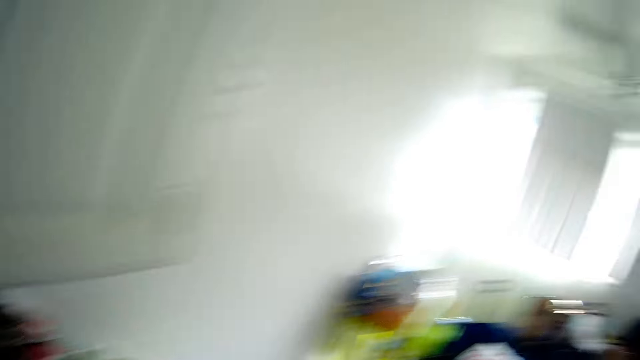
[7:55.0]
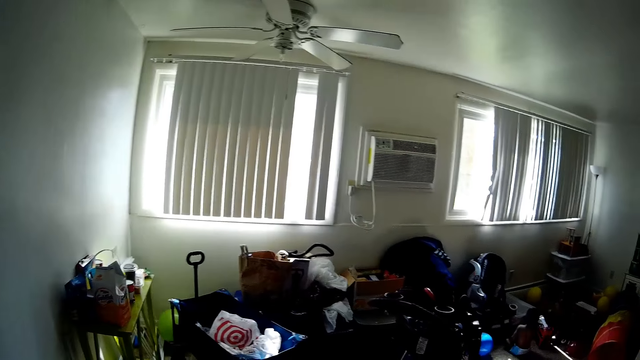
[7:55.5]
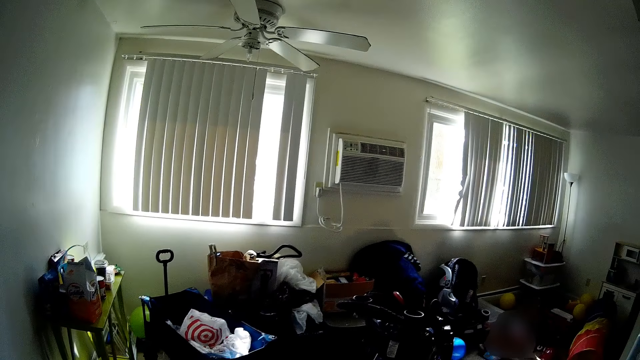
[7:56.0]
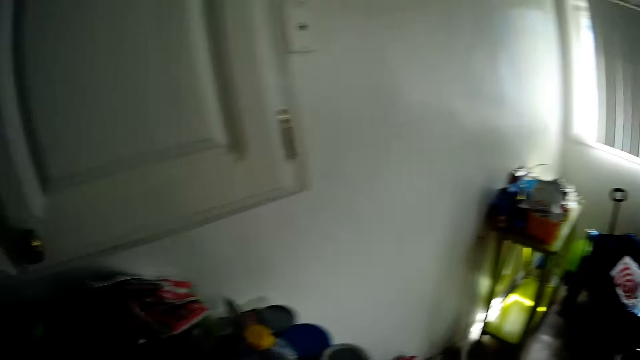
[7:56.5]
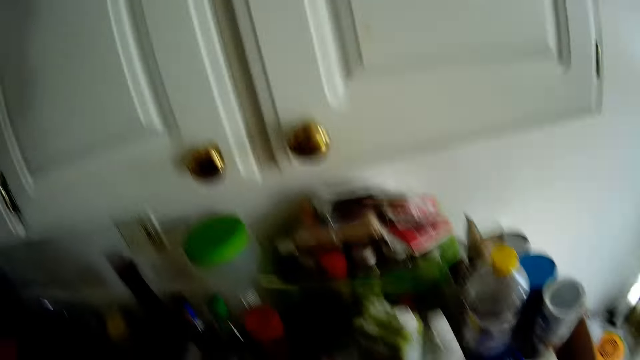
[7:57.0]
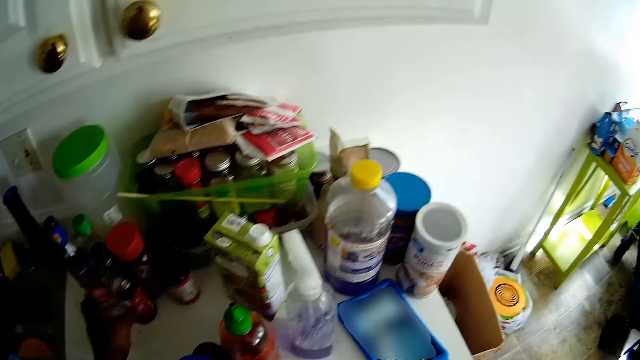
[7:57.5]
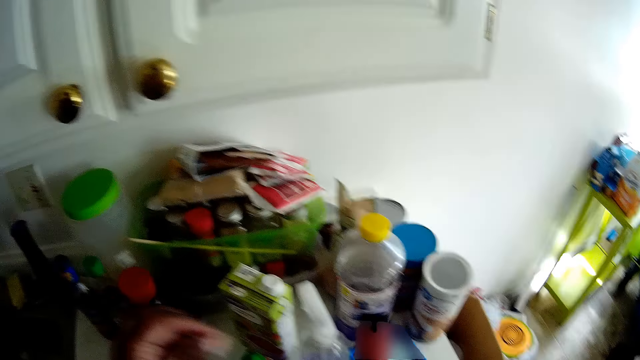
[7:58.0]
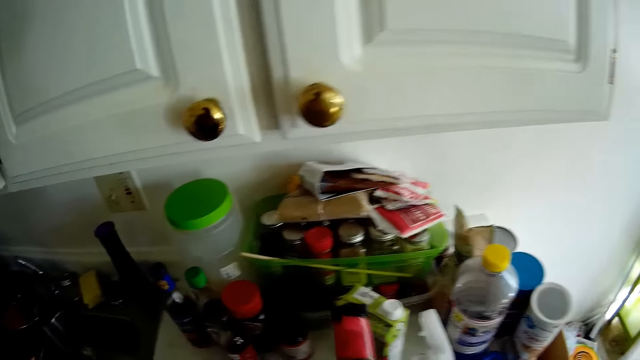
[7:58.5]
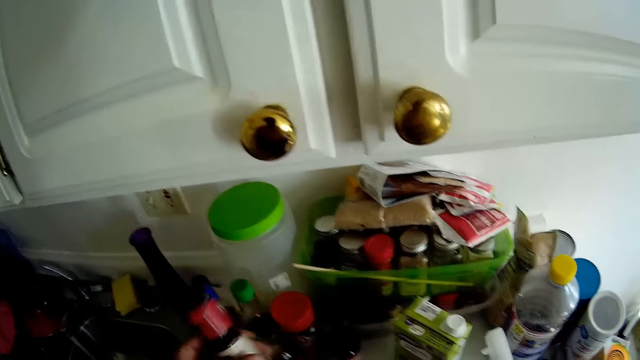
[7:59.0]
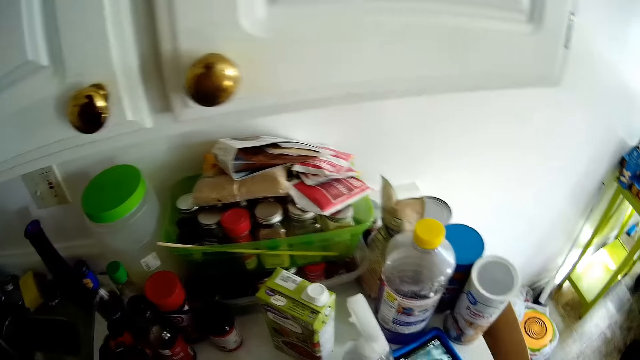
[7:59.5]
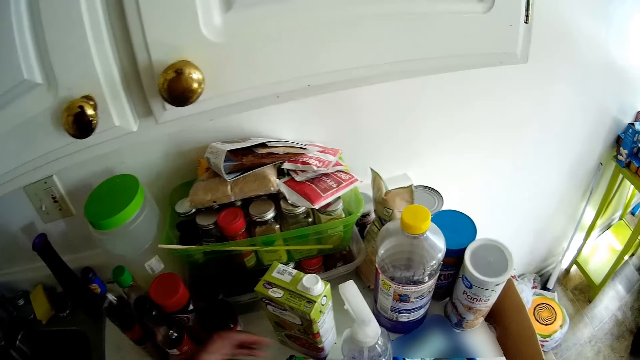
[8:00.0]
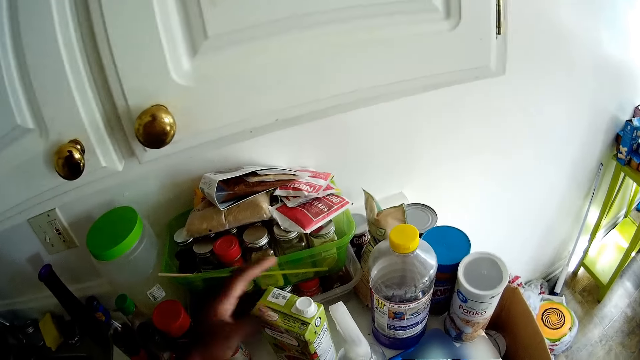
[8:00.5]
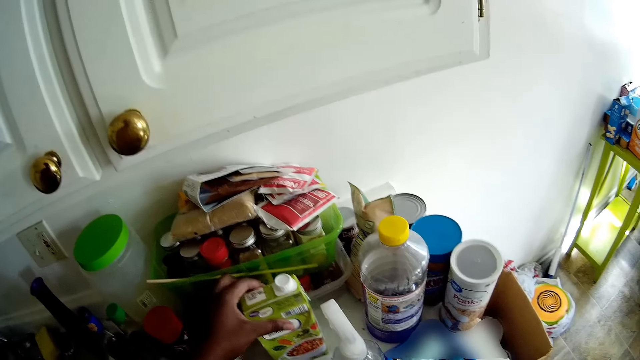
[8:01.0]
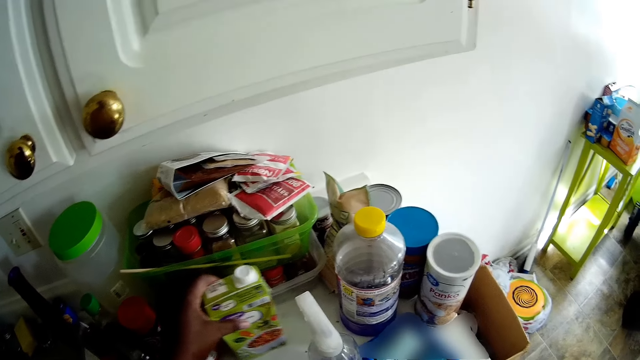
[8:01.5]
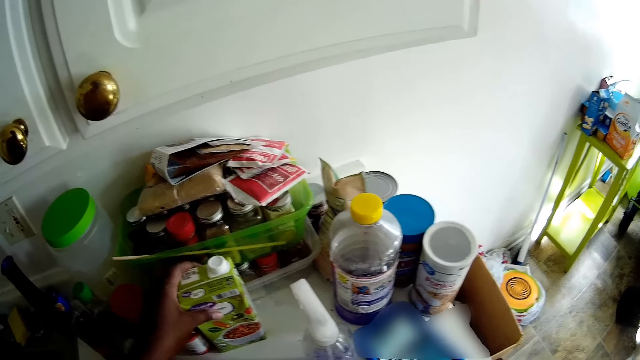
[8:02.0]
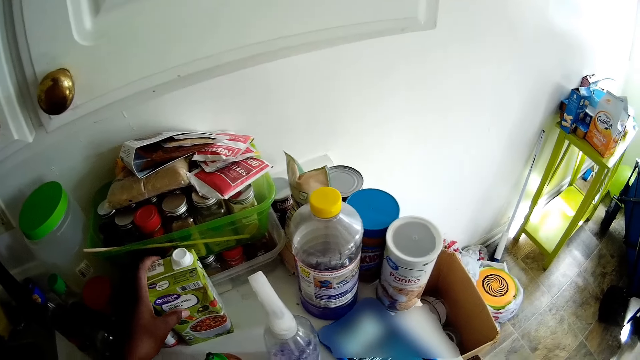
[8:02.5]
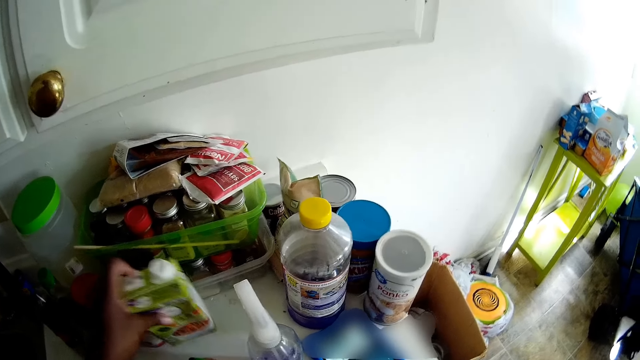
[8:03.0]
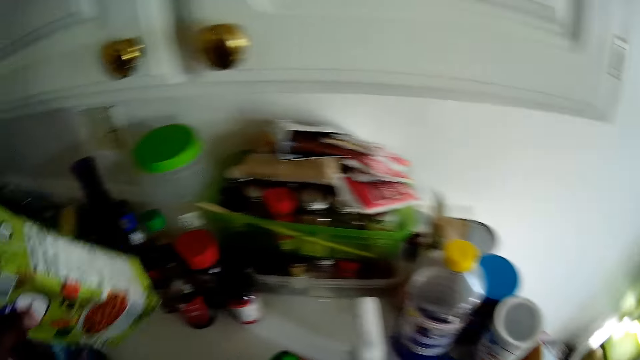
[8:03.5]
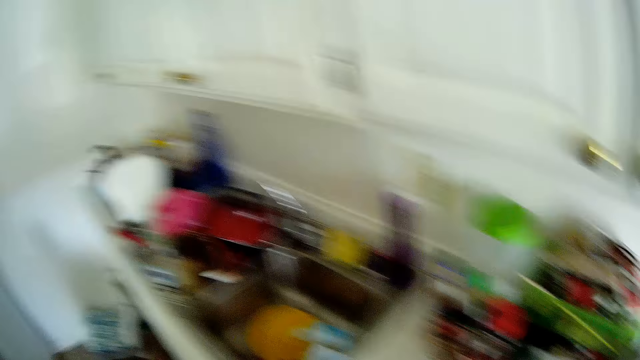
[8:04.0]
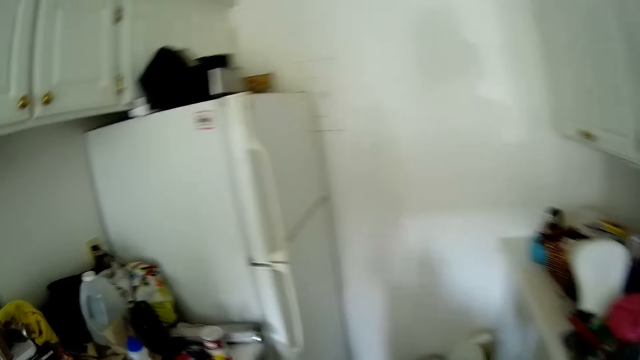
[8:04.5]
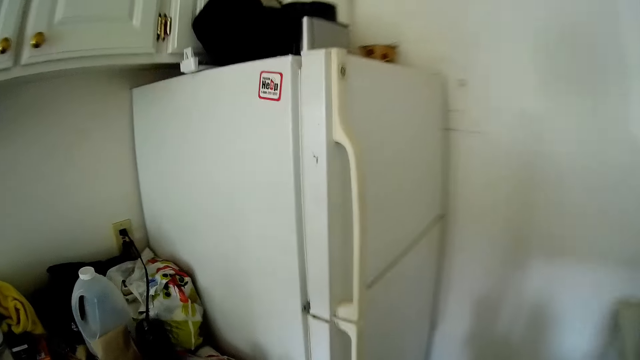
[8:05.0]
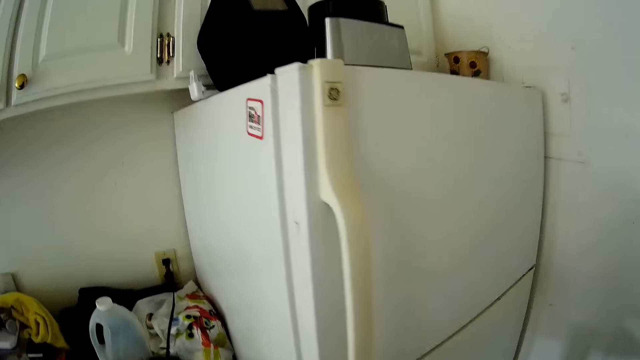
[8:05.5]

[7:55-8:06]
The camera wearer removes her left hand from the bottle on the kitchen counter. She adjusts a juice pack on the kitchen counter with her left hand. She picks up the juice pack from the kitchen counter with her left hand.

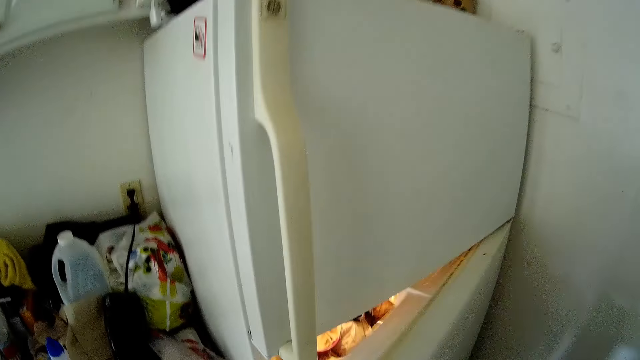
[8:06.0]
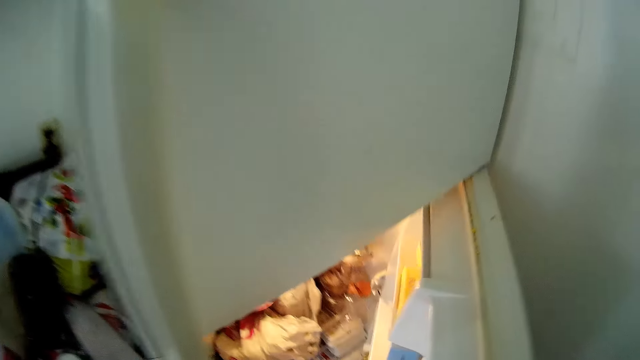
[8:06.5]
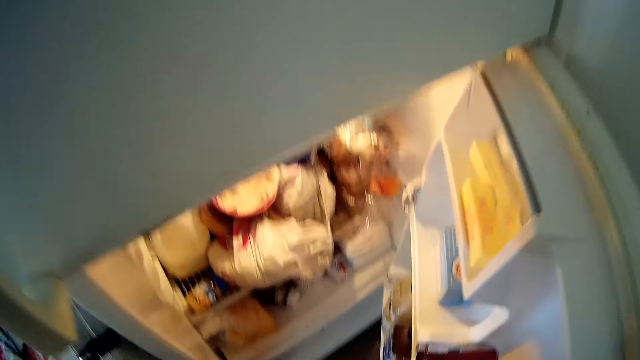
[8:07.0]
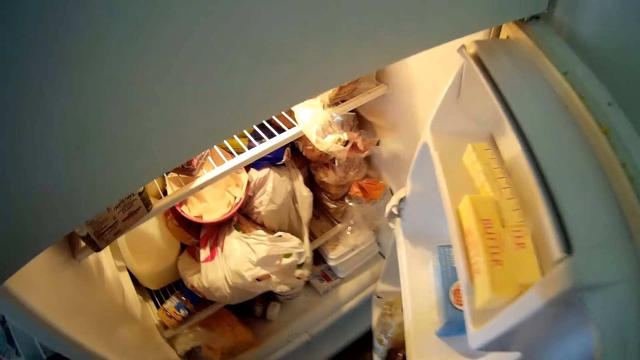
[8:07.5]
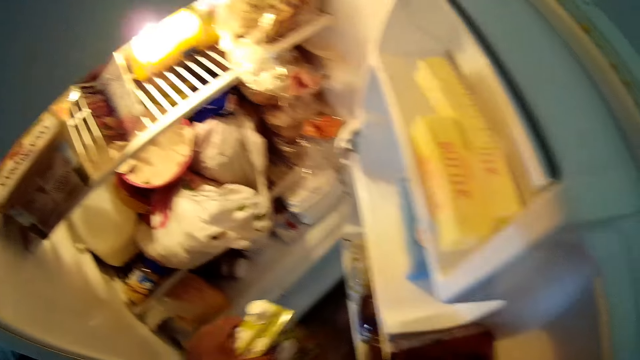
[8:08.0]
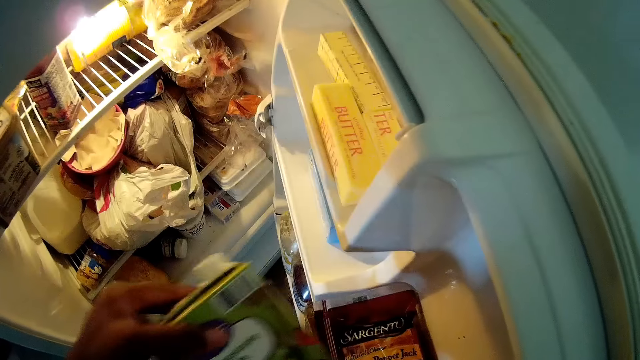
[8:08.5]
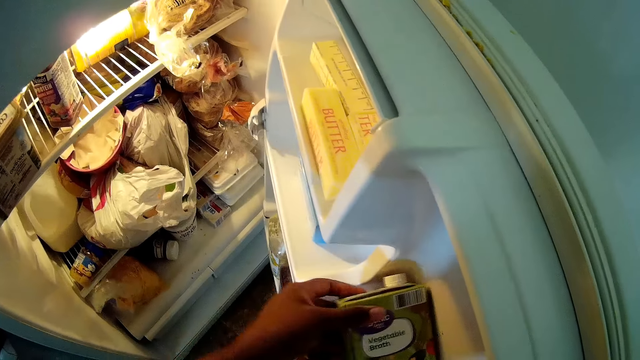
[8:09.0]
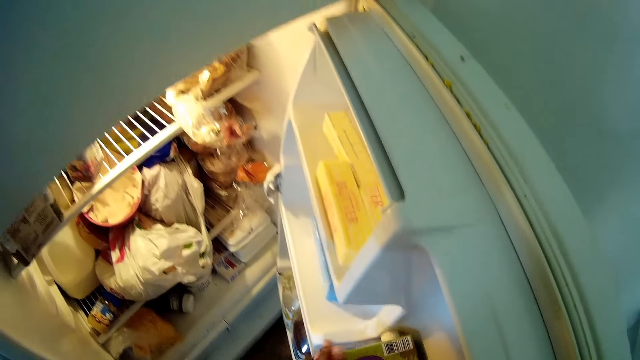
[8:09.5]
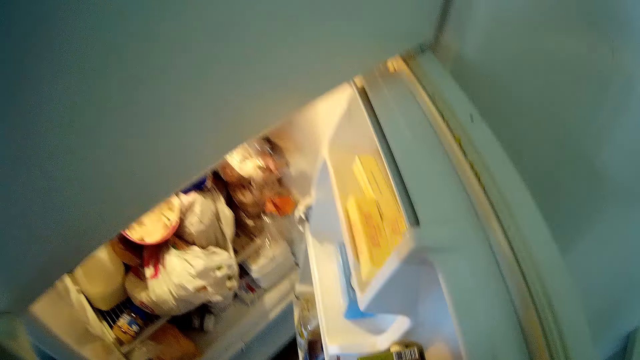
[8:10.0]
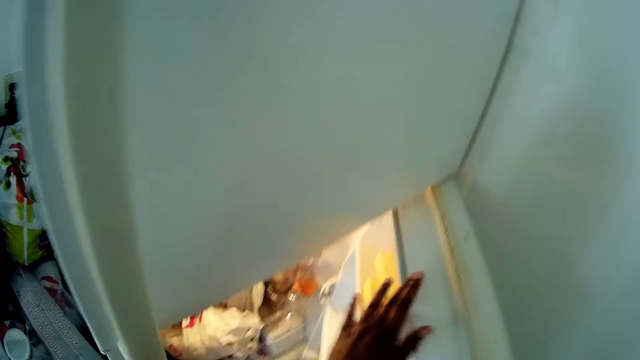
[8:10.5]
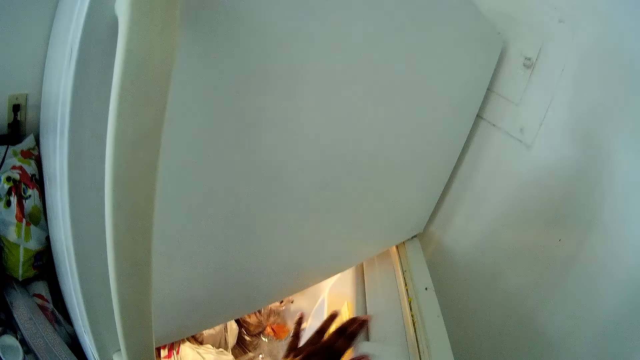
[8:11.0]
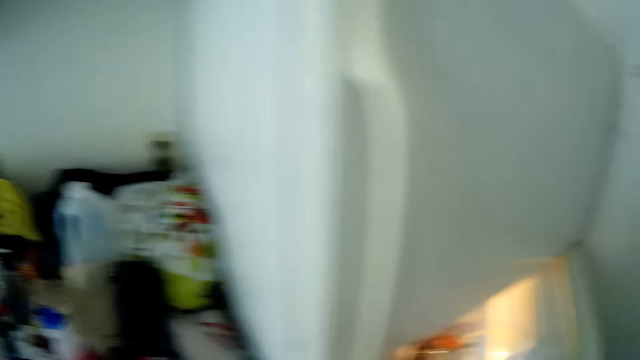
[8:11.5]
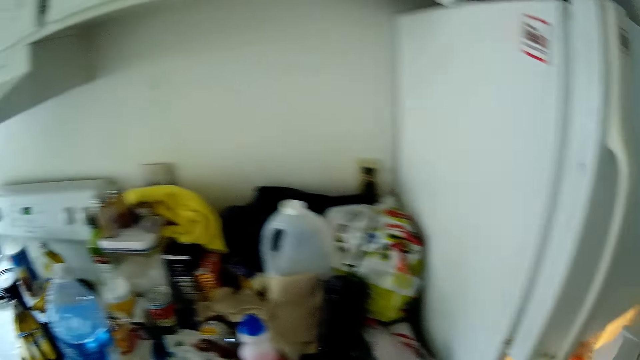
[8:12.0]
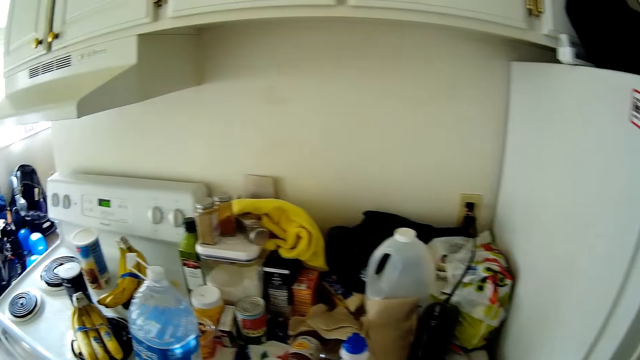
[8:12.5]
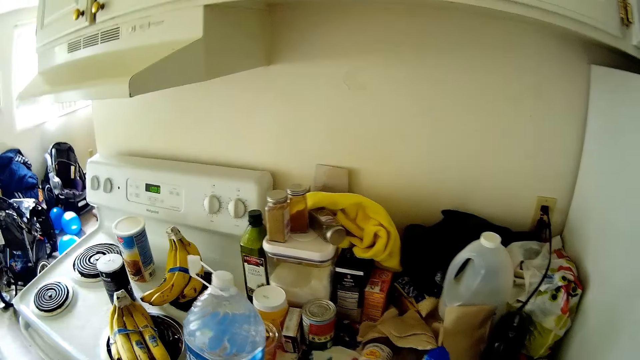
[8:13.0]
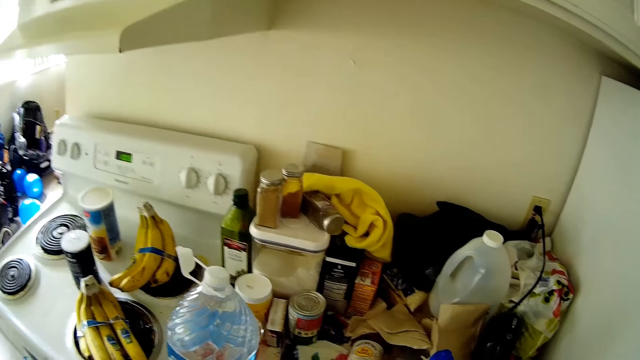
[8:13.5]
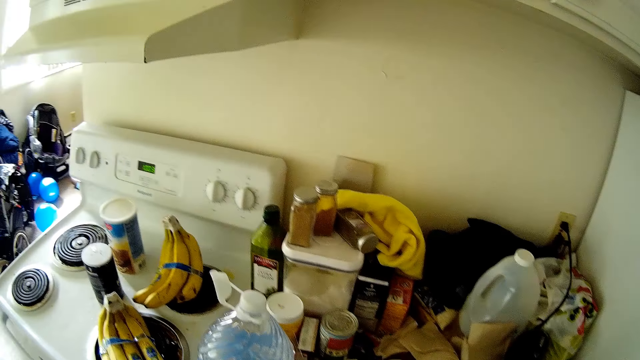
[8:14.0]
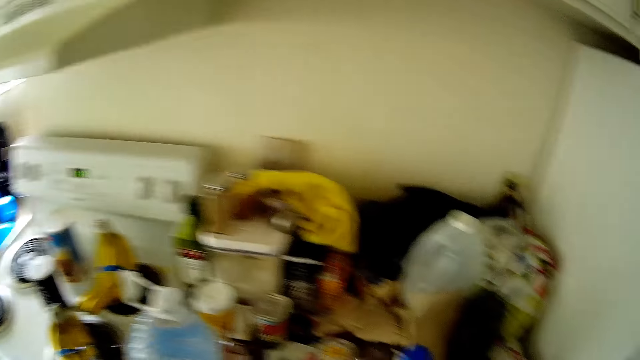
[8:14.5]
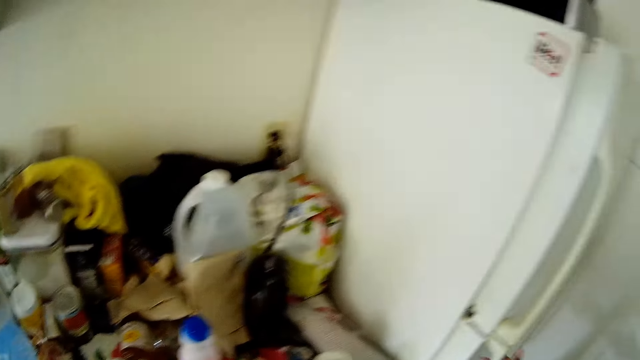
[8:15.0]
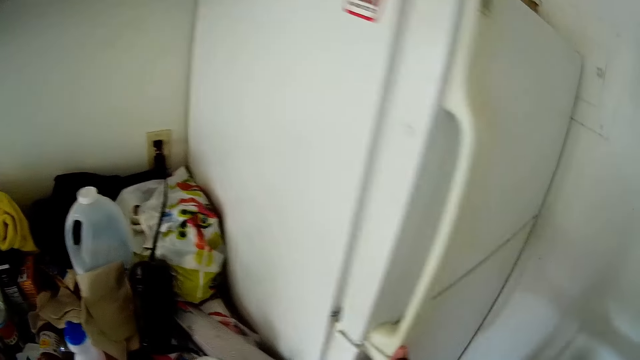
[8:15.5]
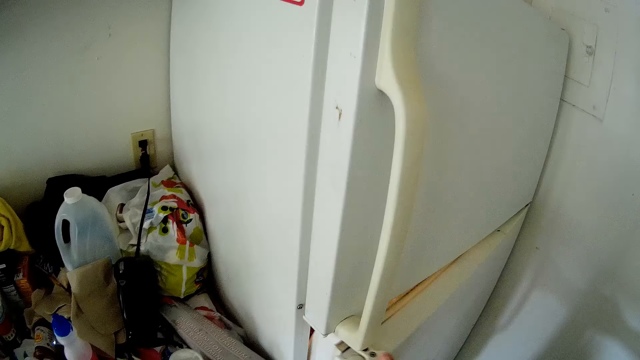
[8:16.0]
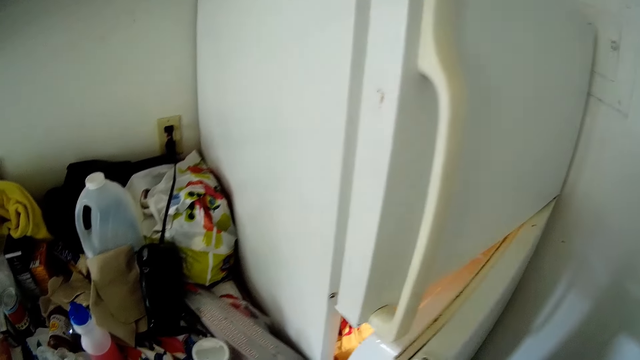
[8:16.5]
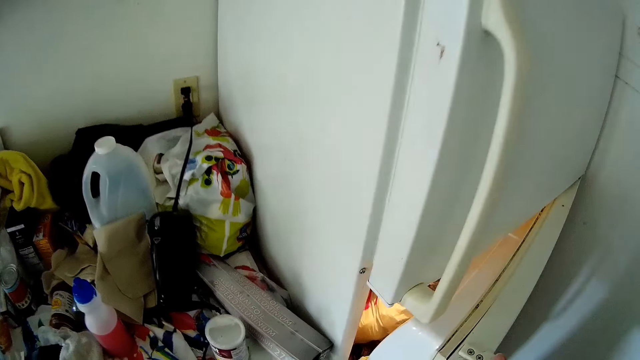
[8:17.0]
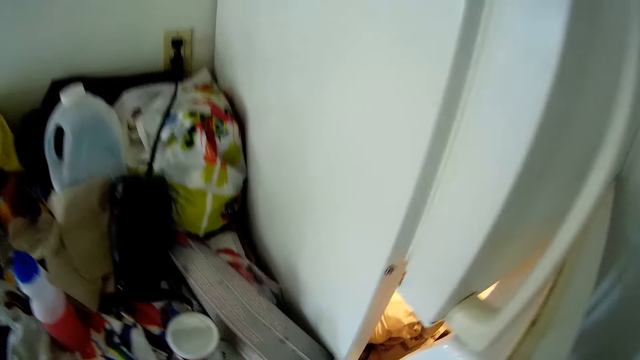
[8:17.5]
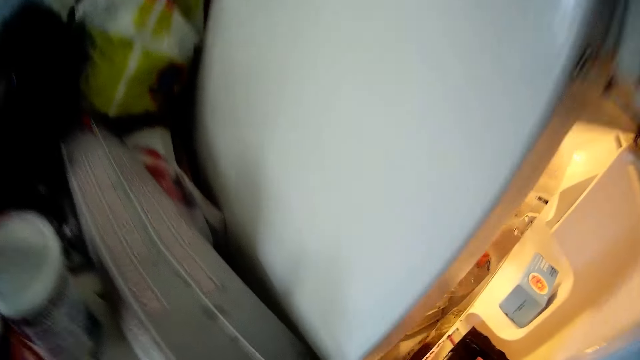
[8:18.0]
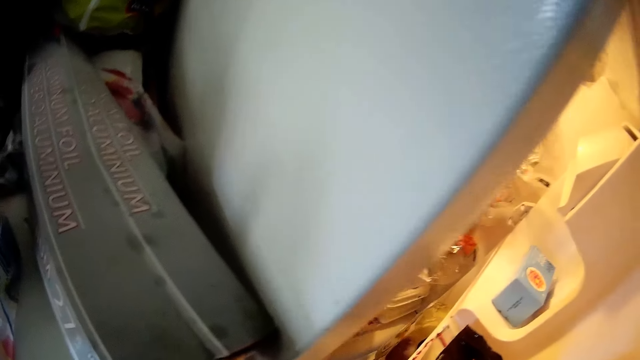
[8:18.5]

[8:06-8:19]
The camera wearer opens a fridge with her right hand. She puts the juice pack in the fridge with her left hand. She closes a section in the fridge with her left hand. She looks around. She opens the fridge with her right hand.
